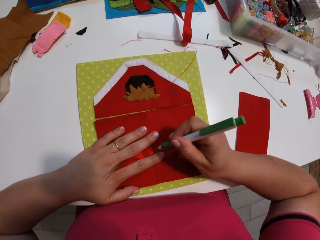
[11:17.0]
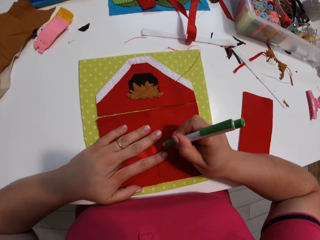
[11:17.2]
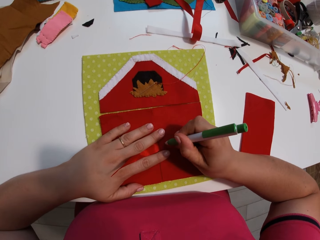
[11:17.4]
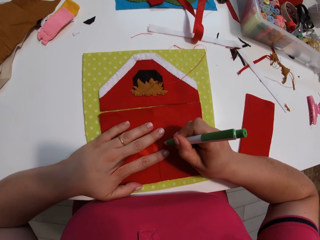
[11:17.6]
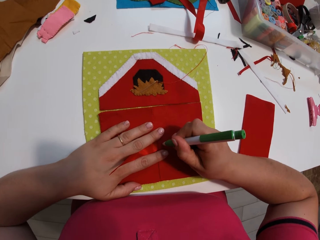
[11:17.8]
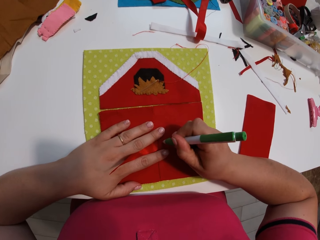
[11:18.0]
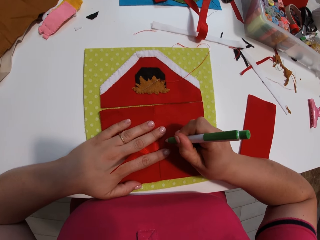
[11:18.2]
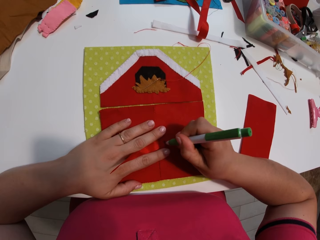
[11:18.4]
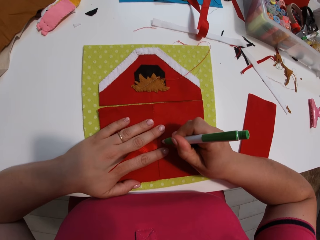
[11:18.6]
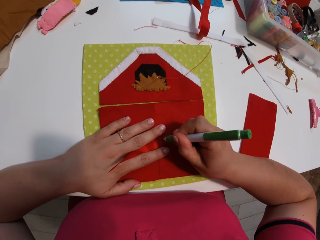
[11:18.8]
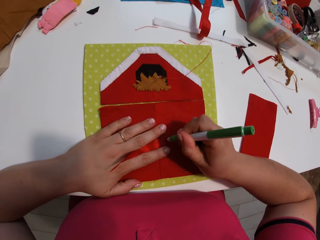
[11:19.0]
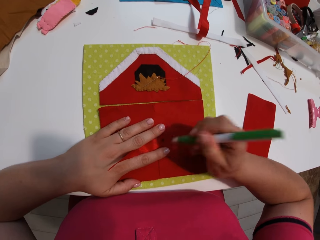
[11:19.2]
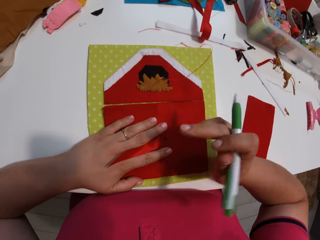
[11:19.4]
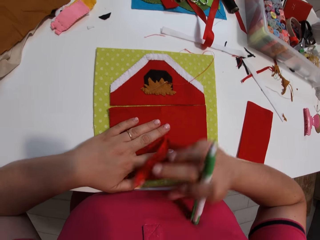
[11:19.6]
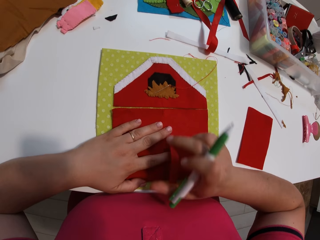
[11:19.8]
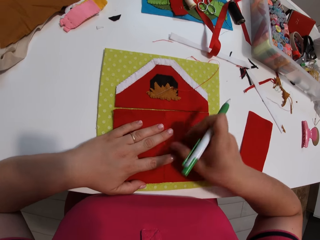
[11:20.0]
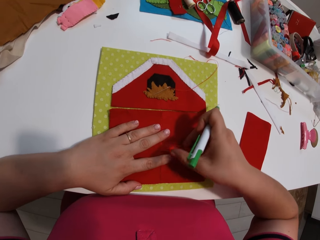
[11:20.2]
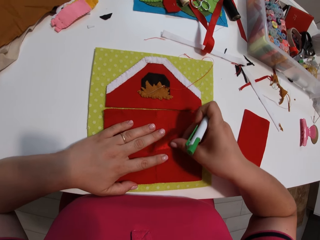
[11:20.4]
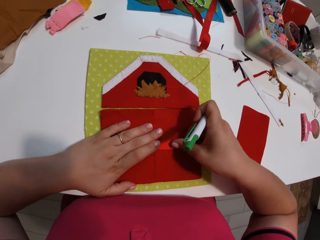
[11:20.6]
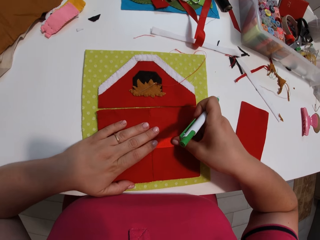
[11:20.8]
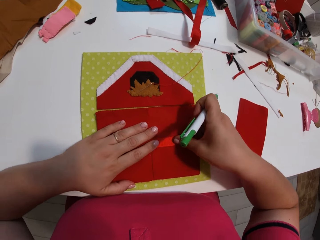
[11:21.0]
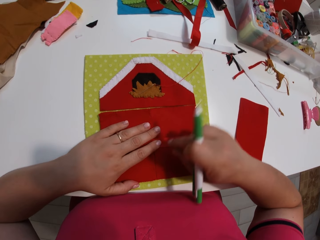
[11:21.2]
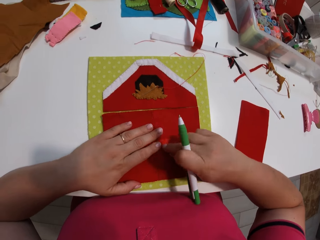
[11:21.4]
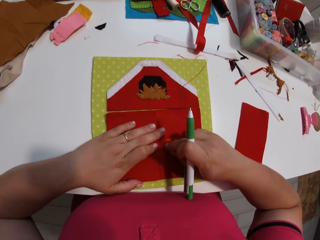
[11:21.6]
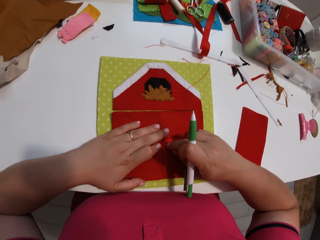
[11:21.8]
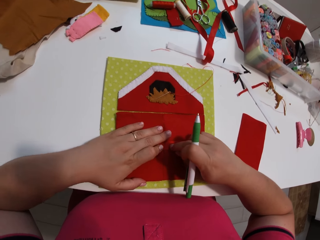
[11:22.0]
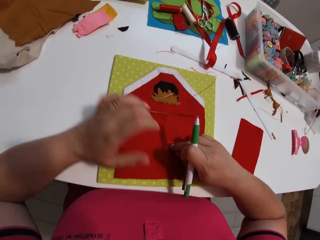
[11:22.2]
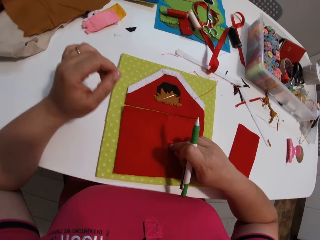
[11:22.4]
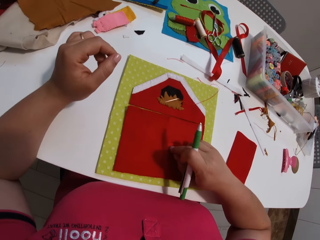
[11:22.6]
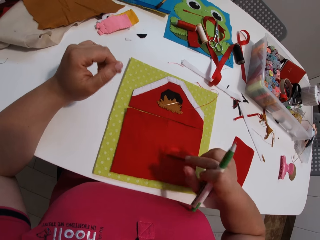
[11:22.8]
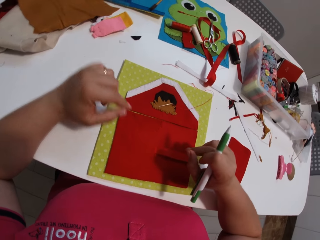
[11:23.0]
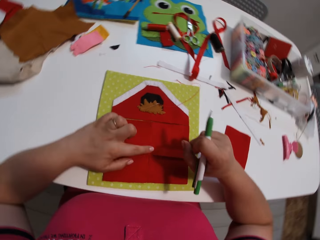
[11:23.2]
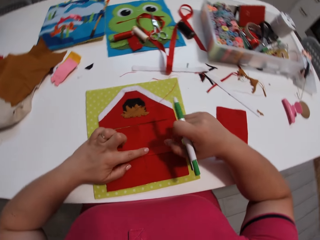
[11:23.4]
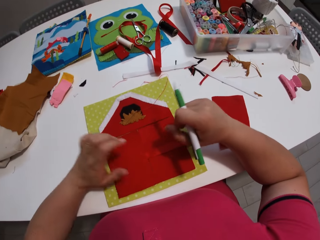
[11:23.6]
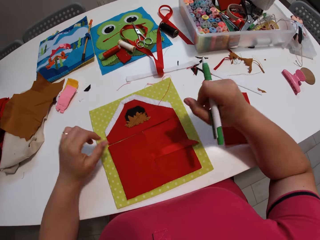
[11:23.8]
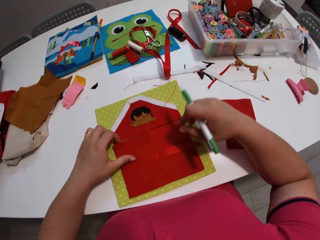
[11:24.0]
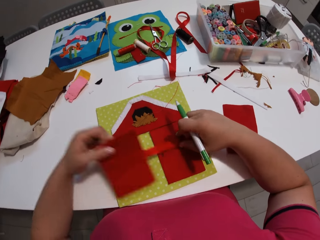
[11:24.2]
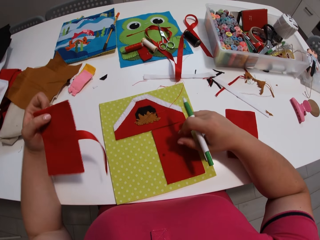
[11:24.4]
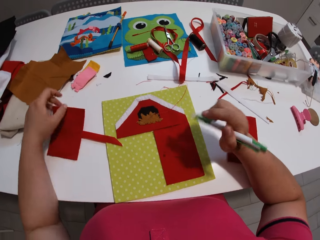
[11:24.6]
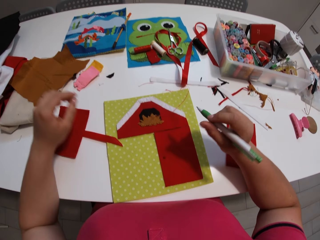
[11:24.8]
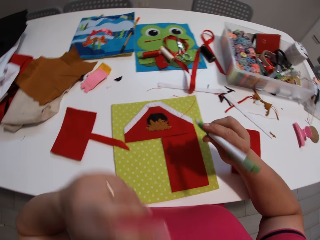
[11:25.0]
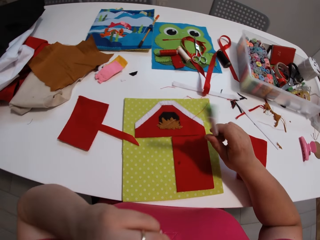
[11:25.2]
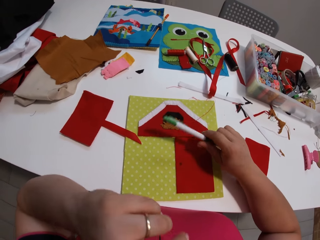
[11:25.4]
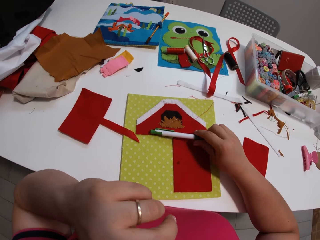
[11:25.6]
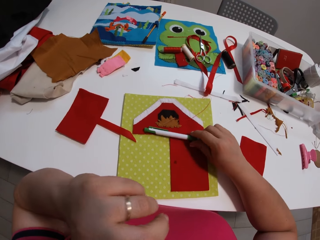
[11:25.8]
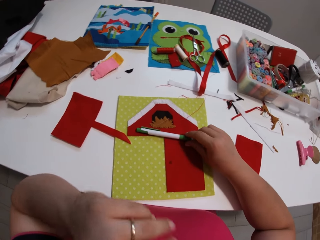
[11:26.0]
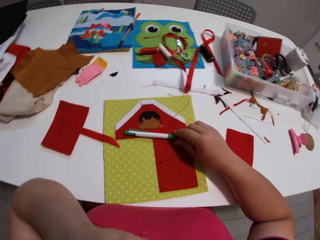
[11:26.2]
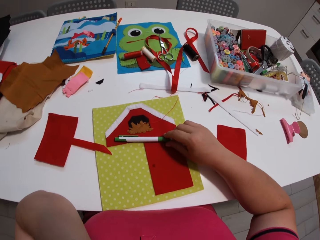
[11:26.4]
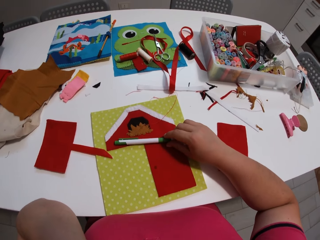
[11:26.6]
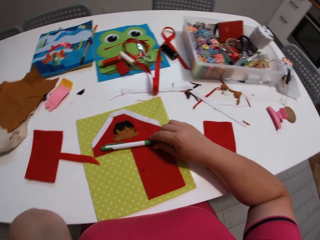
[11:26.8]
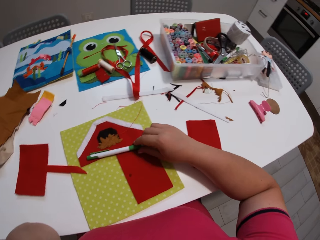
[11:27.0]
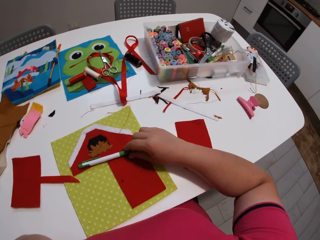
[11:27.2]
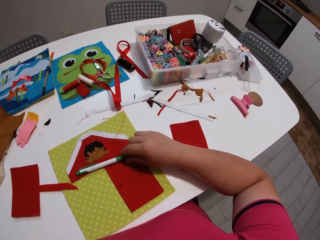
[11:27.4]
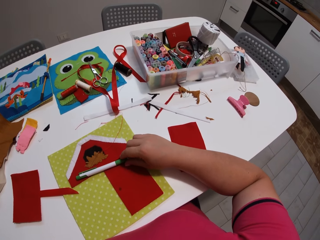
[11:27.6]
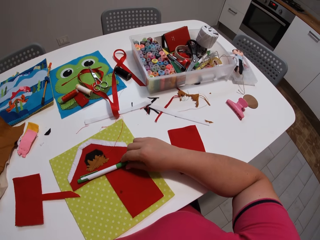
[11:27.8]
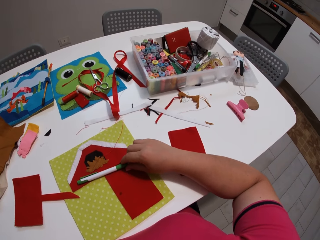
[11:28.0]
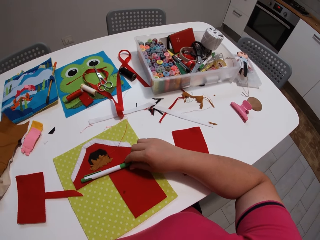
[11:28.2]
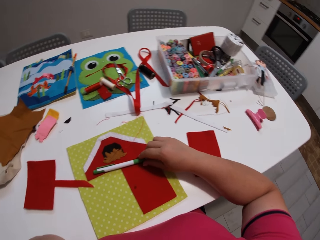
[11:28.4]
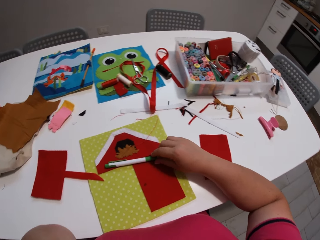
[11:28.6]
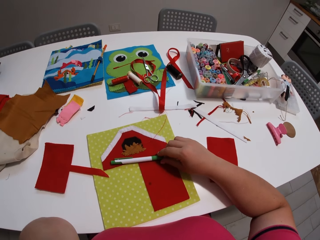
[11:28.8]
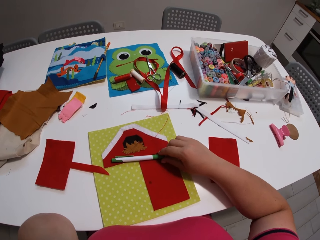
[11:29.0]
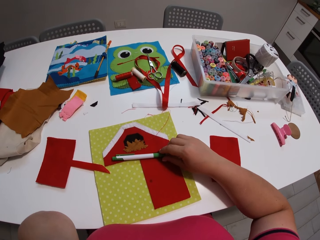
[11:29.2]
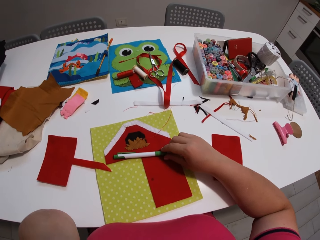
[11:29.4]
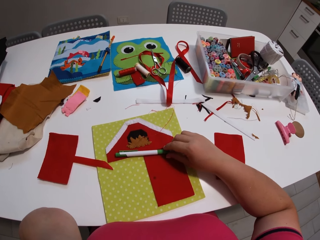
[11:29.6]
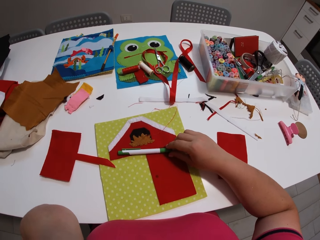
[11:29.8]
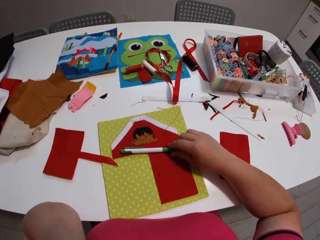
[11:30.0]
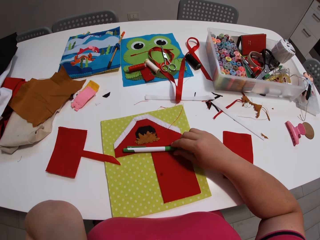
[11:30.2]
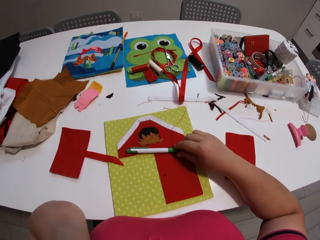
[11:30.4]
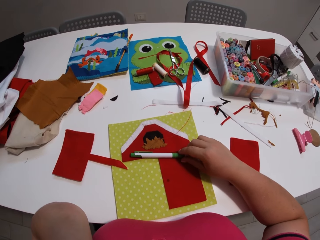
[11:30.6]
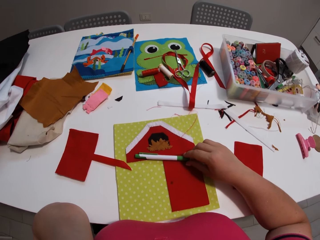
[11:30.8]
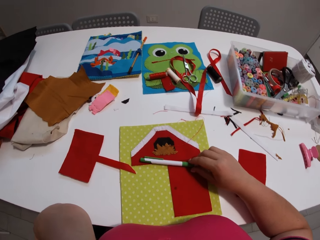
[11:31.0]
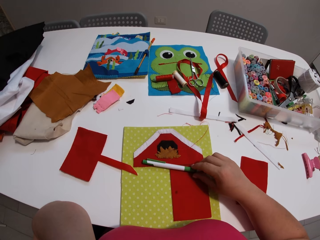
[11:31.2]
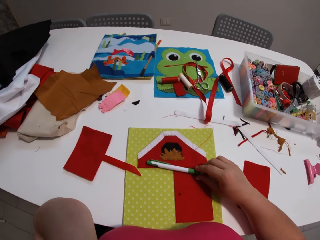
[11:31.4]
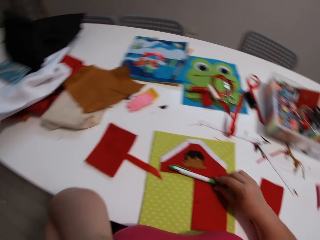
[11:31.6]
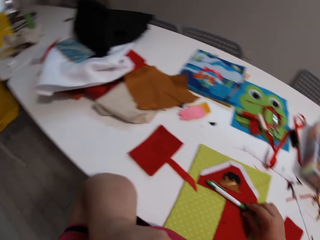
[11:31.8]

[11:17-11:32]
The camera wearer marks on the cloth with the biro pen. They pick a piece of cloth and place the piece of cloth on the table. They remove the fabric from the hand craft. They put the biro pen on the table. They look around.

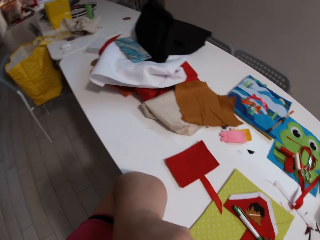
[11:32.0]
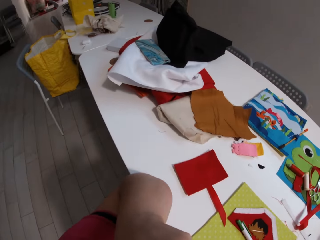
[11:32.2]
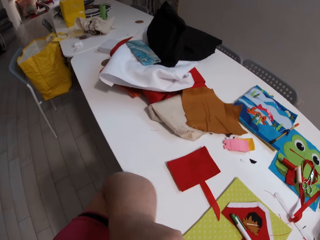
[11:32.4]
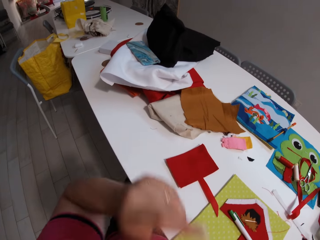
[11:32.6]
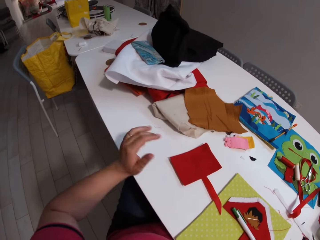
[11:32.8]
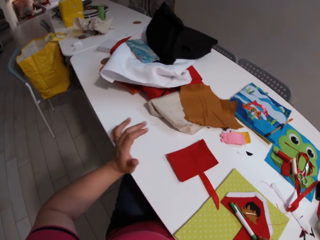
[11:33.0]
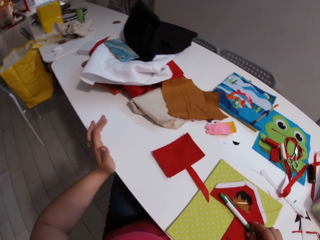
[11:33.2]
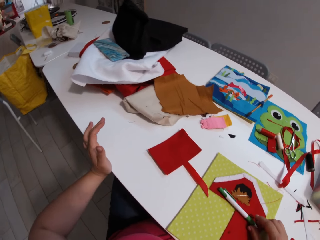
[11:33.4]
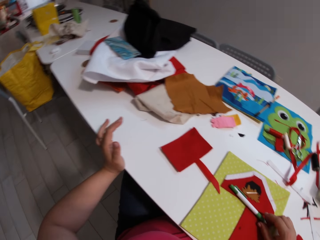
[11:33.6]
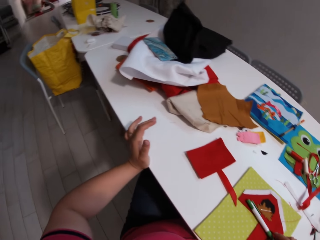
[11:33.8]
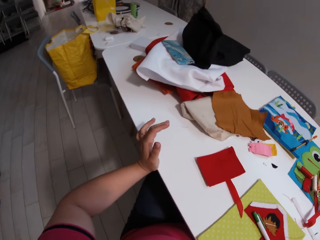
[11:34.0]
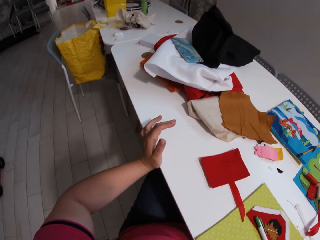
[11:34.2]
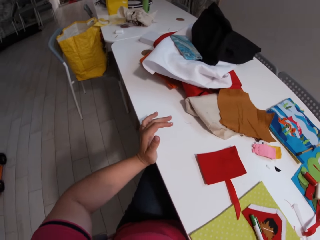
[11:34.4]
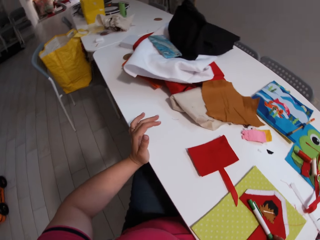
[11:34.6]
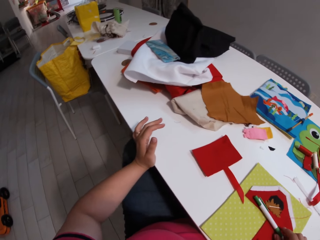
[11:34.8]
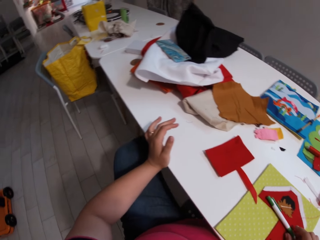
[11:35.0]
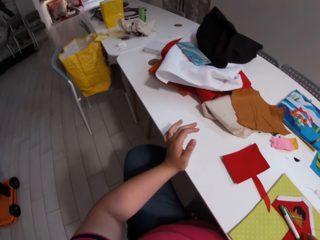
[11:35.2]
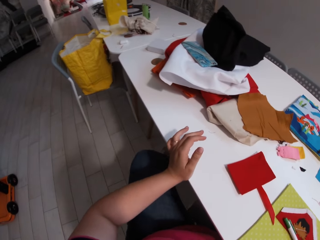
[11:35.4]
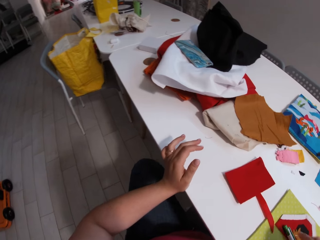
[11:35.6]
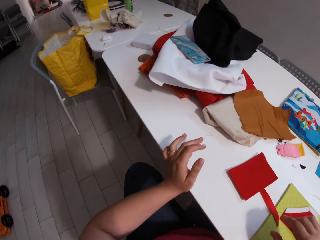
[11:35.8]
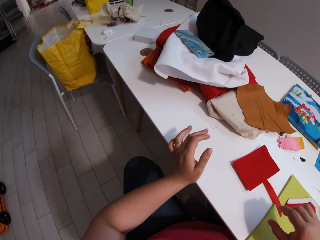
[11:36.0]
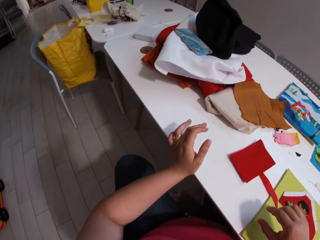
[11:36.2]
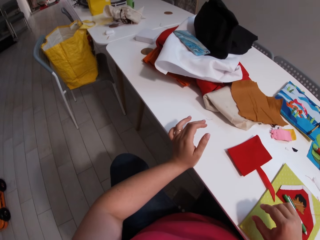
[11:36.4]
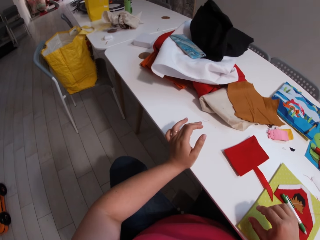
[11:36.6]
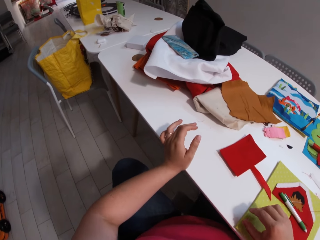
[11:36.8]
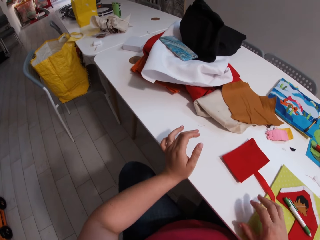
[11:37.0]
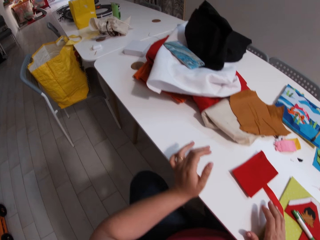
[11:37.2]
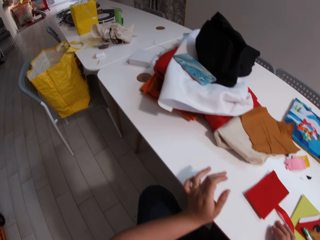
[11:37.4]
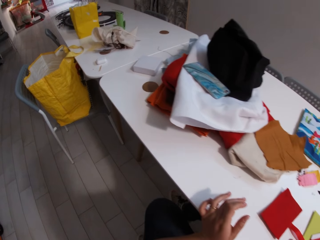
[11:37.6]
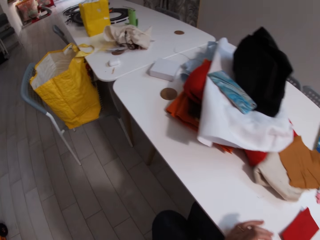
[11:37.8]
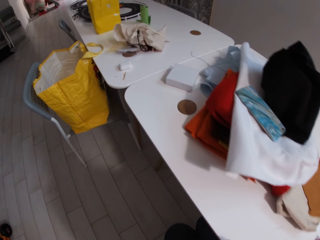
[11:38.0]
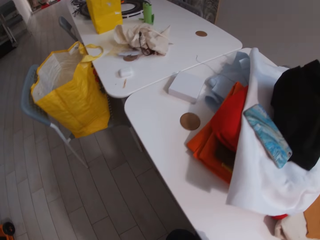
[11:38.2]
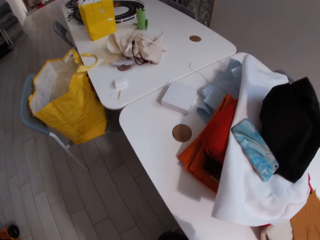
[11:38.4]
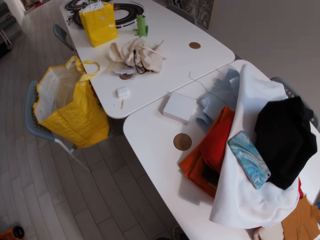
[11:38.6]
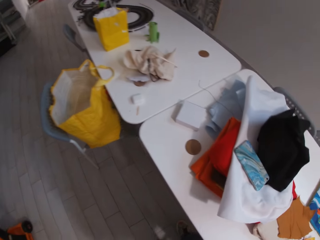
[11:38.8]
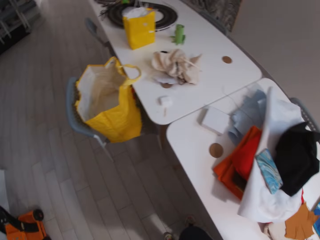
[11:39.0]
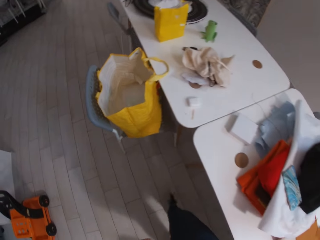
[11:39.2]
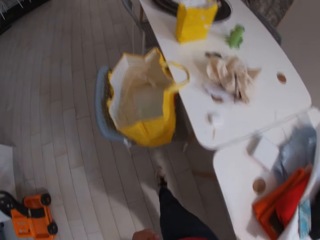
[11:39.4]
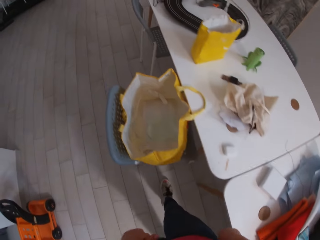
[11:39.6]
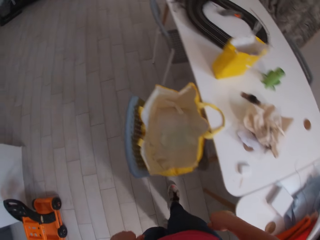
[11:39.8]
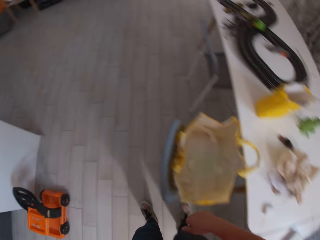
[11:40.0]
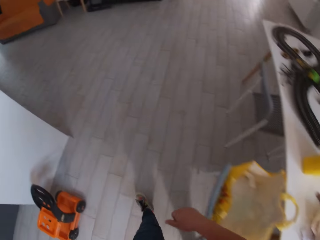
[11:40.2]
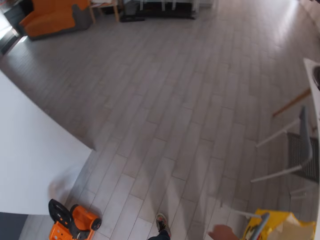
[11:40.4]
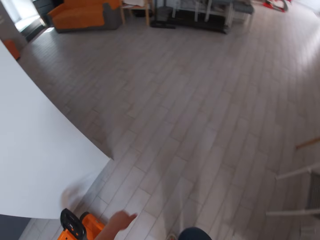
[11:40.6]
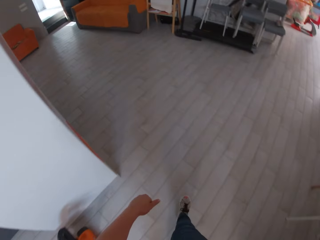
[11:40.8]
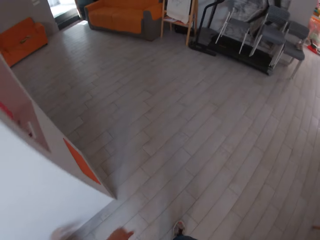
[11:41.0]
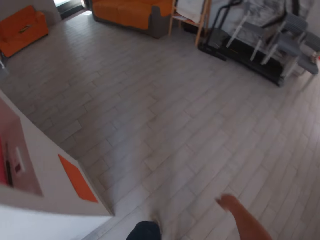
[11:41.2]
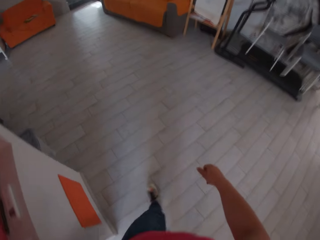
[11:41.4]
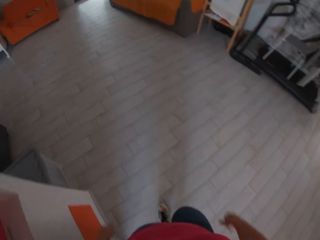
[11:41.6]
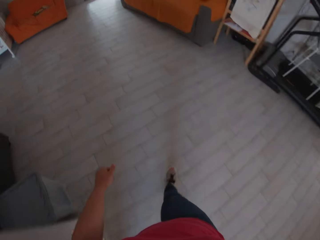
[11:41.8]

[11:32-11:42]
The camera wearer walks in the room.
